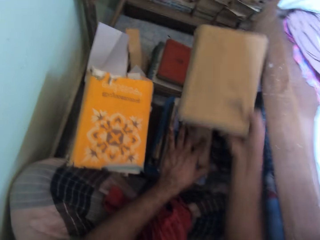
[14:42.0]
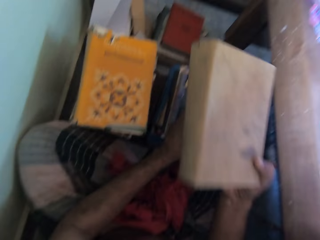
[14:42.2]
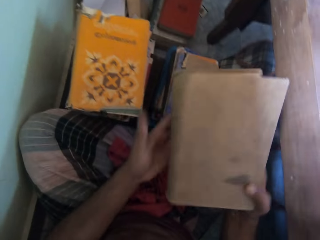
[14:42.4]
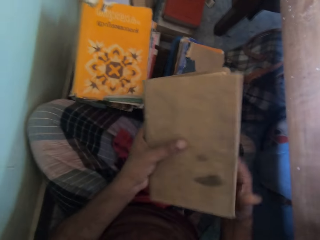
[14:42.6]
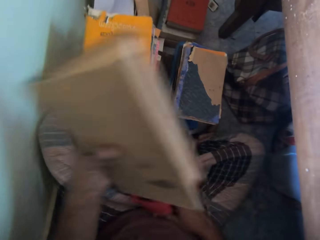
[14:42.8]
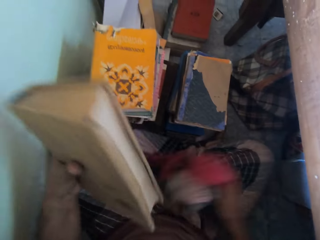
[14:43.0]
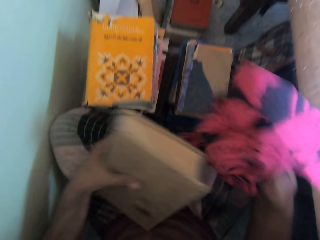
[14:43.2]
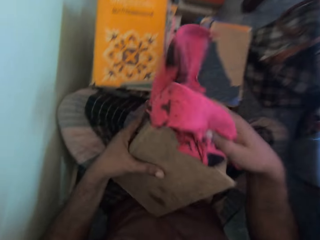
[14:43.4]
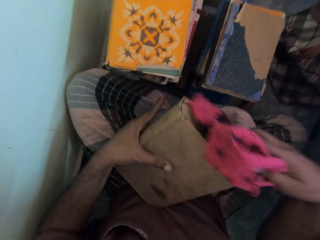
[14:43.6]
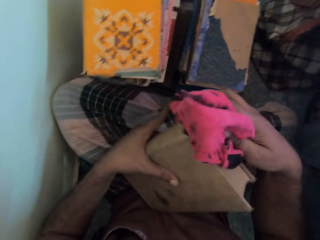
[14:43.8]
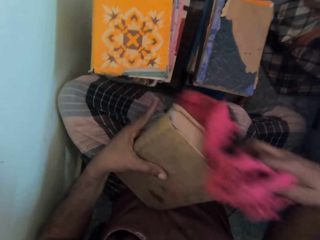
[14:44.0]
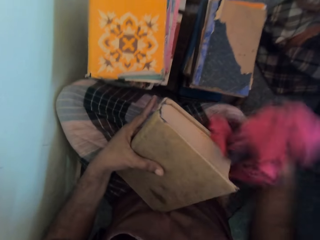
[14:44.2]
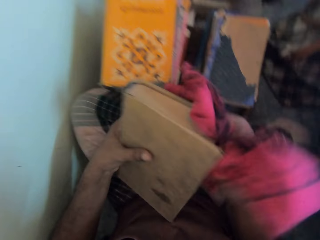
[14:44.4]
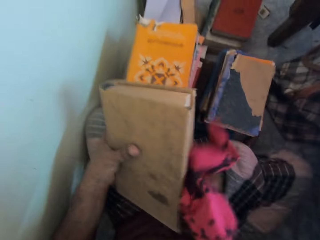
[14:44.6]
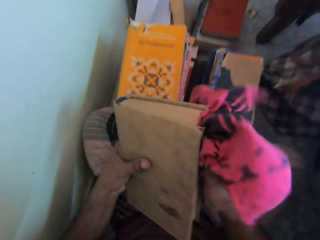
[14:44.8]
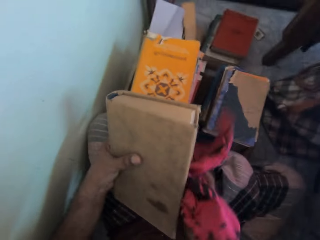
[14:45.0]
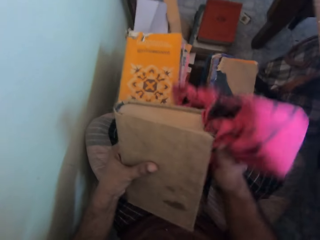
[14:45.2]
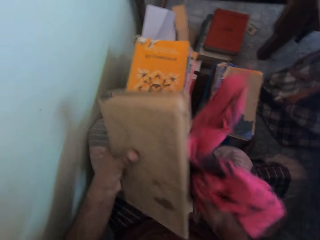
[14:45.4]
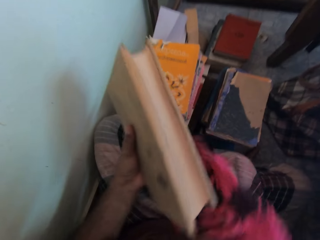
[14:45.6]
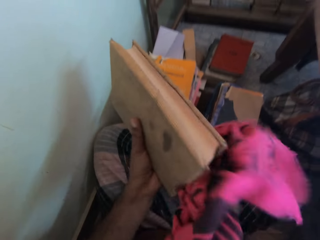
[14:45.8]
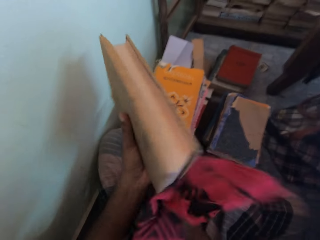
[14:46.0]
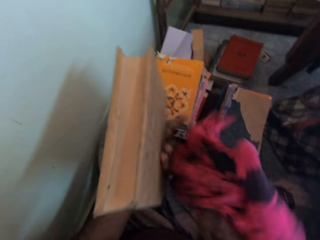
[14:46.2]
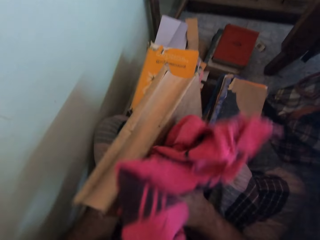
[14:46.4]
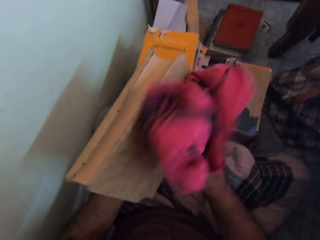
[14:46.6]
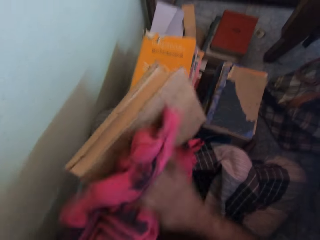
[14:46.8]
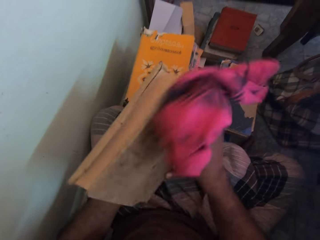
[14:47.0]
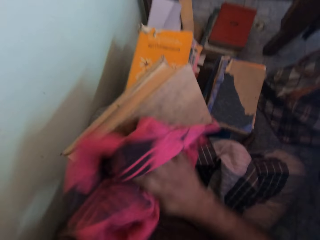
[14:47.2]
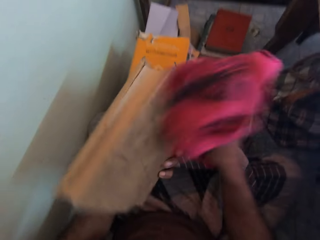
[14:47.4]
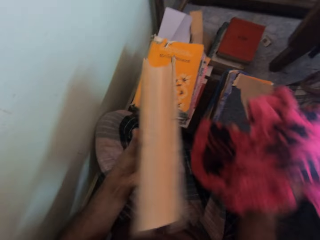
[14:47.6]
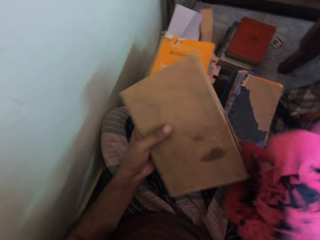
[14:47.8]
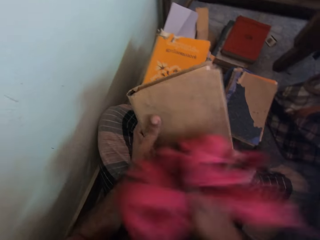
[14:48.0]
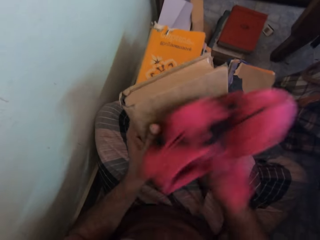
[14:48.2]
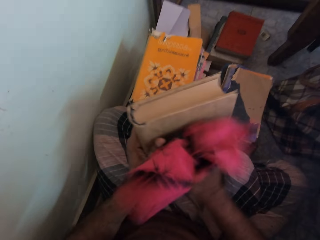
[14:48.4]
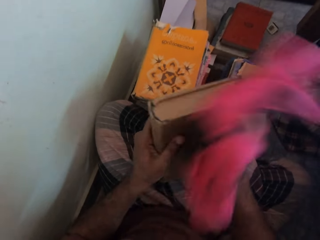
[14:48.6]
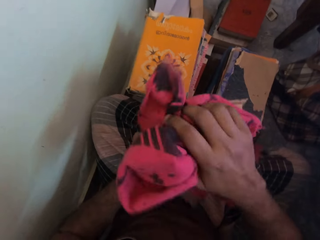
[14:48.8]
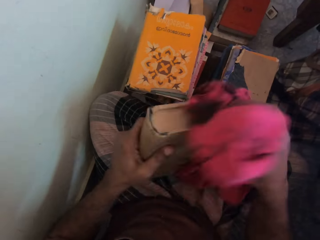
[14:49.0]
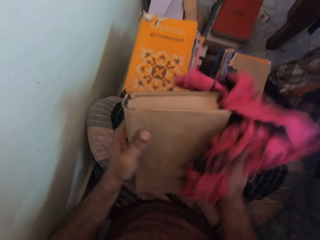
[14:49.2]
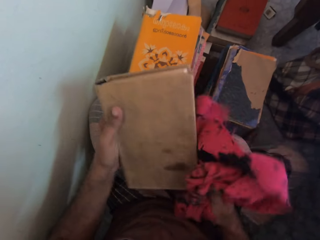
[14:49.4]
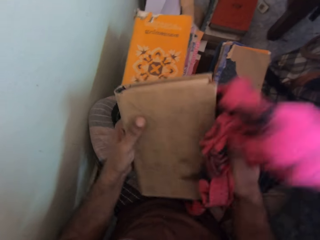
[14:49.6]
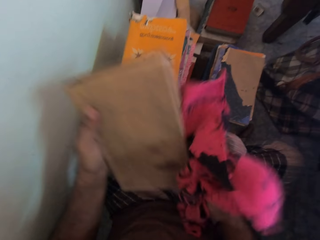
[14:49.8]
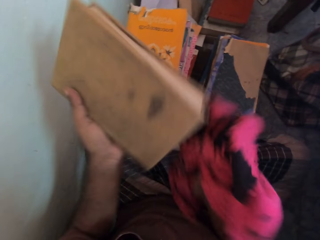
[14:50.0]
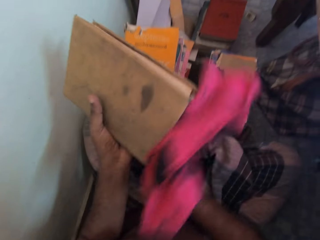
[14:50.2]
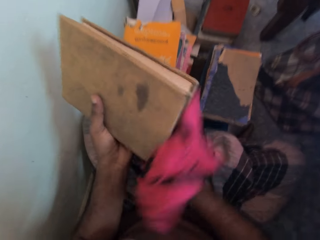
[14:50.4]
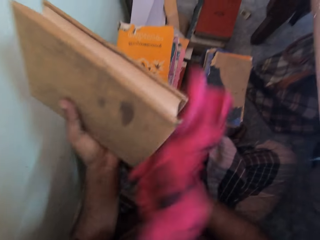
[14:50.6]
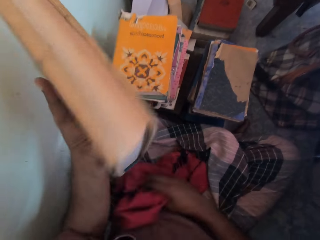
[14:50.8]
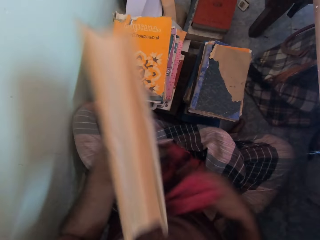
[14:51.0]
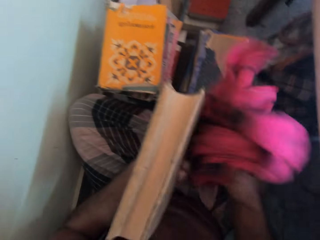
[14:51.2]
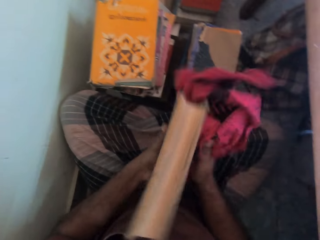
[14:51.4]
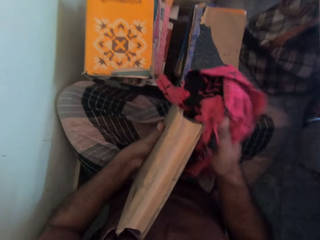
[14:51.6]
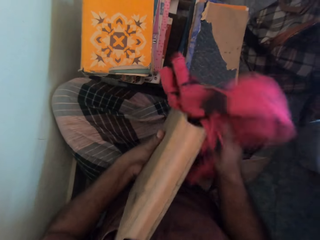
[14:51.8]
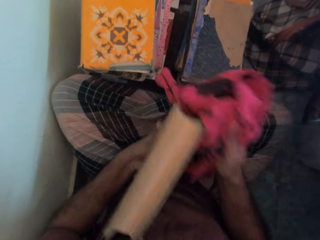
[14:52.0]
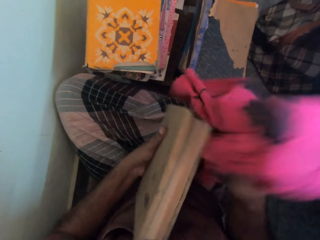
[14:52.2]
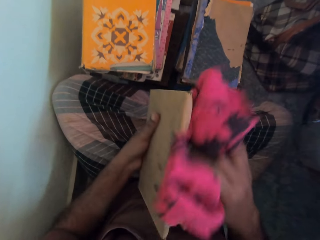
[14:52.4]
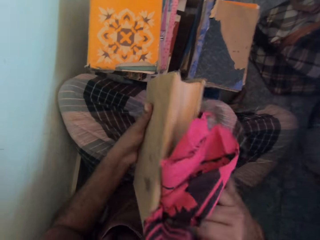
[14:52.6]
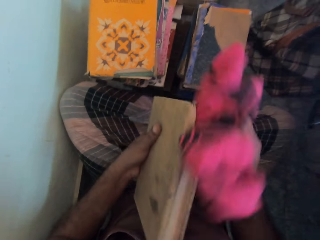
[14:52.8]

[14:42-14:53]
The camera wearer passes the book from his right hand to his left hand. He picks the rag from his legs with his right hand. He places the book on top of other books. He cleans the book with the rag in his right hand.

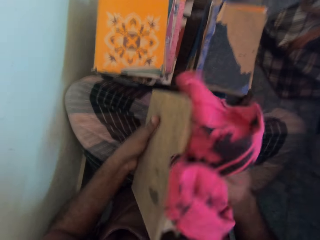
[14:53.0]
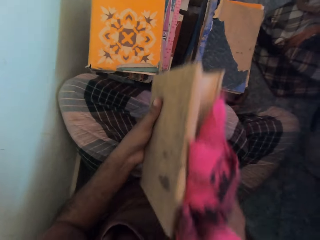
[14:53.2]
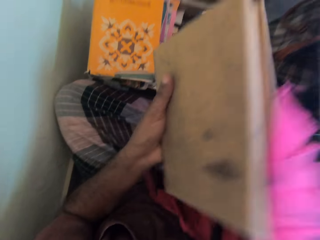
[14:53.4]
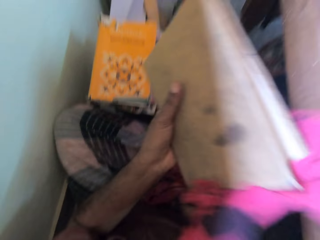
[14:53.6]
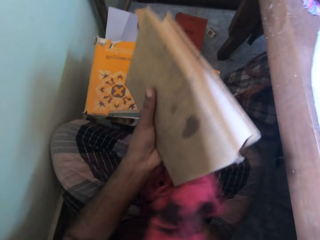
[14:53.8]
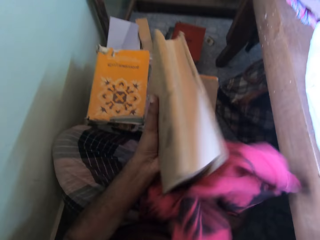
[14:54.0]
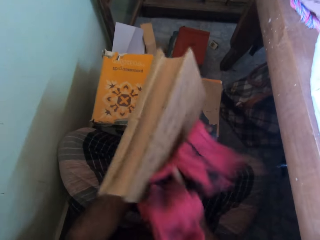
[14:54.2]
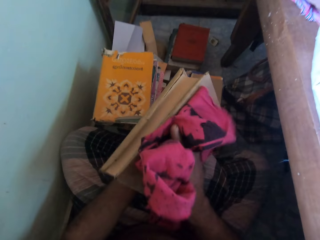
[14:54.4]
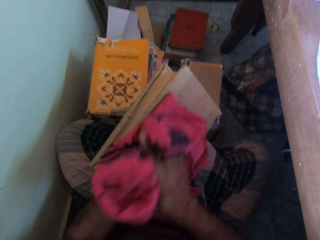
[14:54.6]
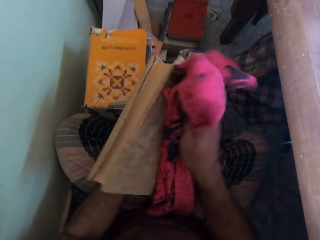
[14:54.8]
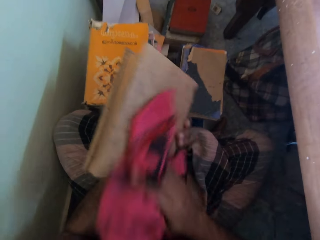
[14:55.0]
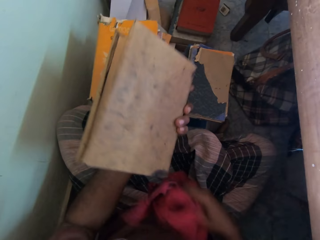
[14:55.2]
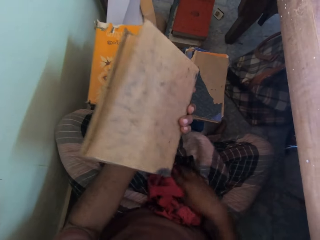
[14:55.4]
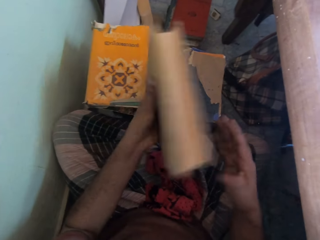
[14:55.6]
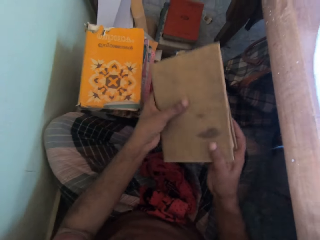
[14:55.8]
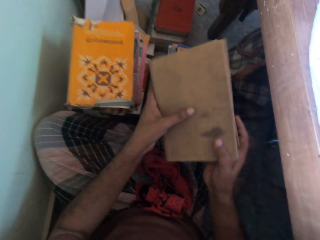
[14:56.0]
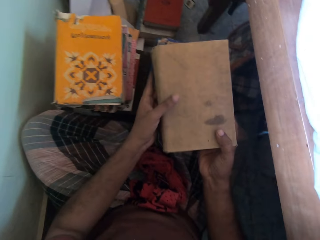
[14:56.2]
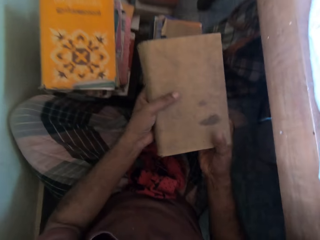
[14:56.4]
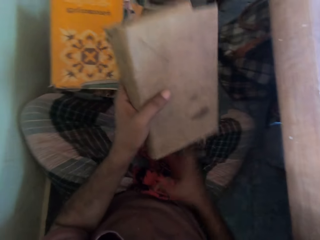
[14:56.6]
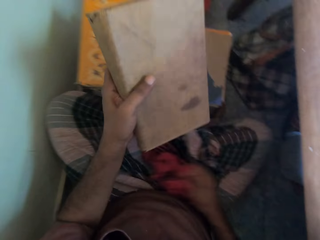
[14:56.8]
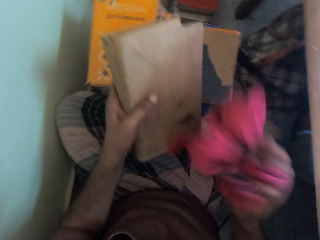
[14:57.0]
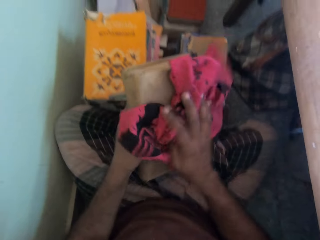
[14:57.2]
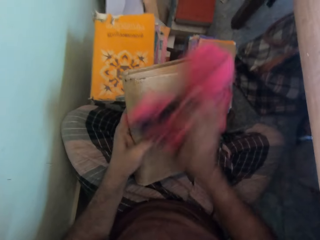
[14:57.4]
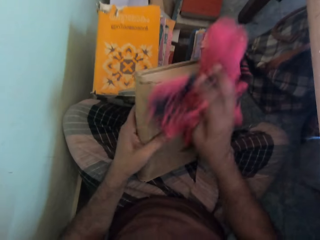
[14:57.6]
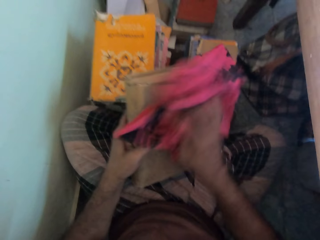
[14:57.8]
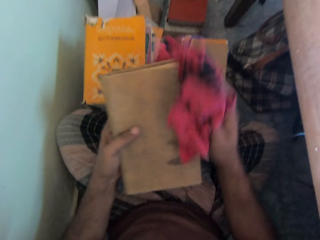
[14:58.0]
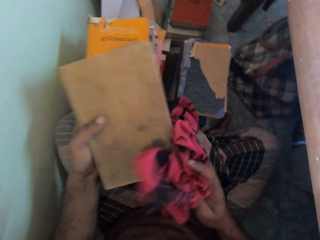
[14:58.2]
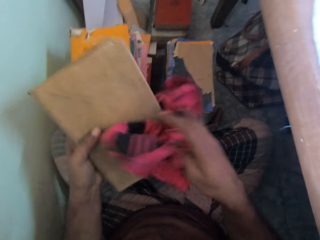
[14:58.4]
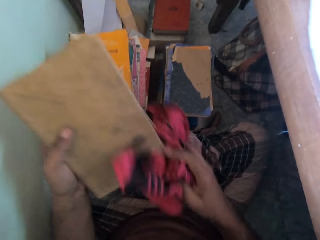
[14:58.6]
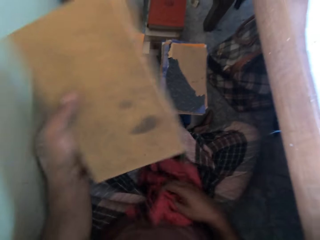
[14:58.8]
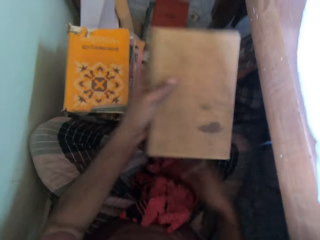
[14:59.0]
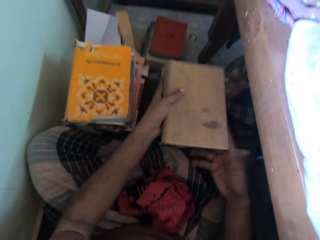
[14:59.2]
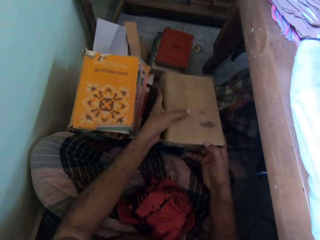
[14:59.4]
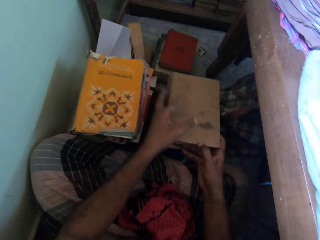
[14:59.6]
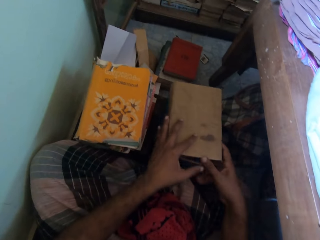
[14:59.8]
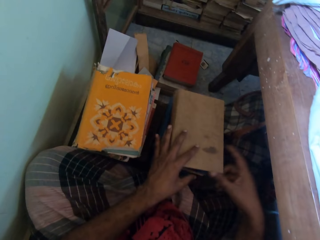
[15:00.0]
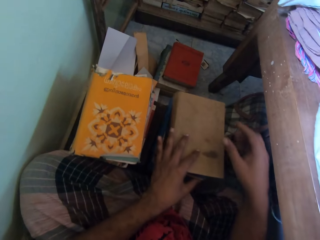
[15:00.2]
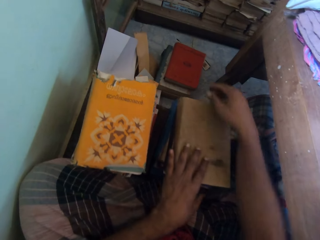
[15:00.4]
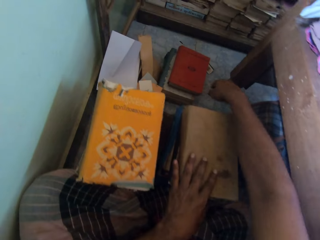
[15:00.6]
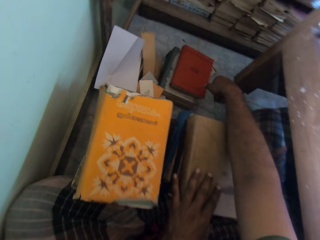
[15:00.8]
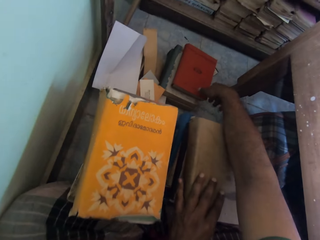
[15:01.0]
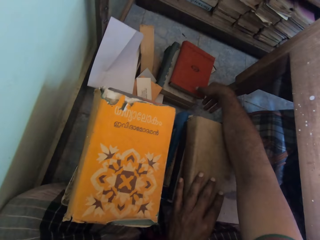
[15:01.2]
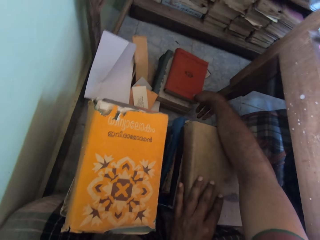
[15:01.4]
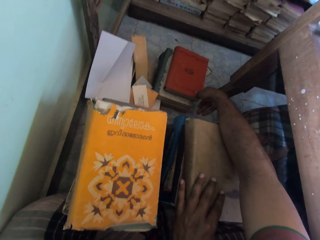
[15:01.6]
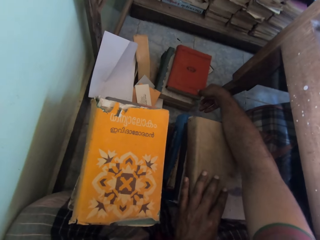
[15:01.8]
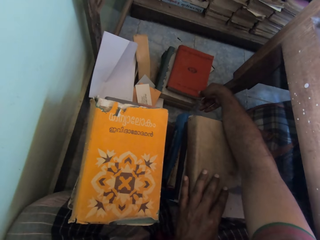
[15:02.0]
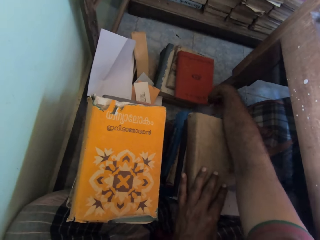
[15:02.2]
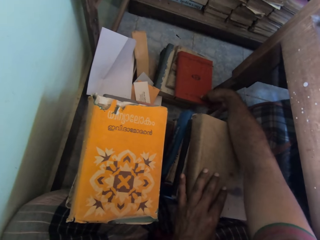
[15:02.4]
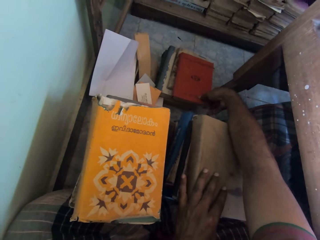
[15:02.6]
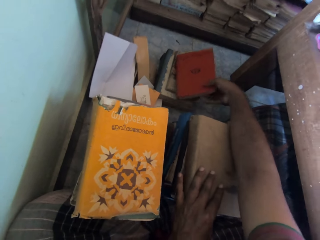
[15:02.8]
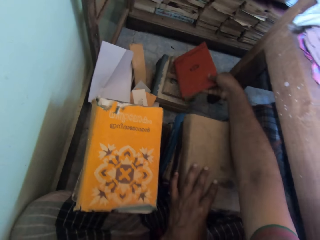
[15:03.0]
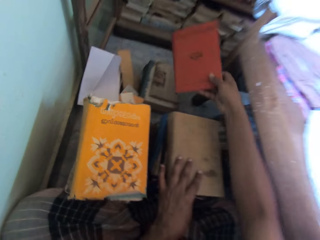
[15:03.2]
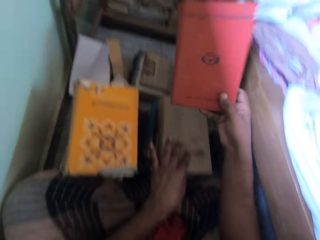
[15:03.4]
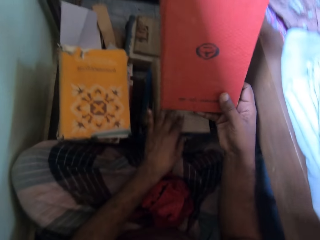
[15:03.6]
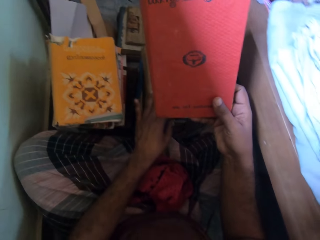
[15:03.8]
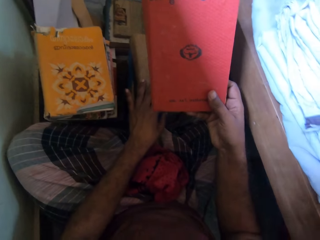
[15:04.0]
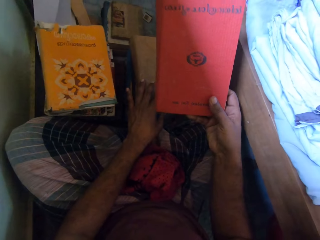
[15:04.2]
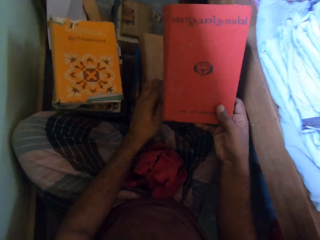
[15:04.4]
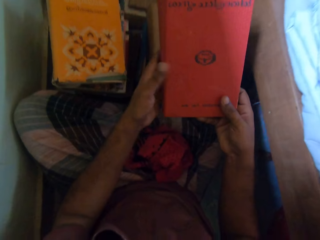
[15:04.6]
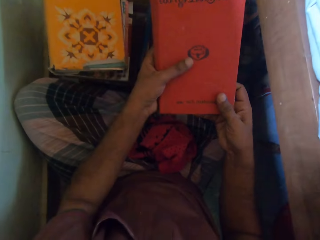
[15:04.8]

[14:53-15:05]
The camera wearer drops the rag or towel on his legs with his right hand. He picks the rag from his legs with his right hand. He wipes a book with the towel. He drops the rag on his legs with his right hand. He drops the book on the stack with his hands. He picks a book from the stack with his right hand. He passes the book from his right hand to his left hand.
